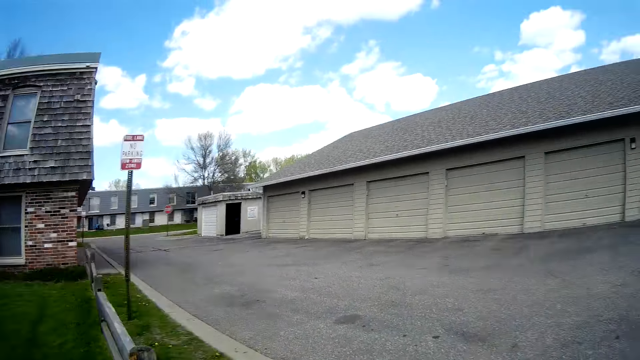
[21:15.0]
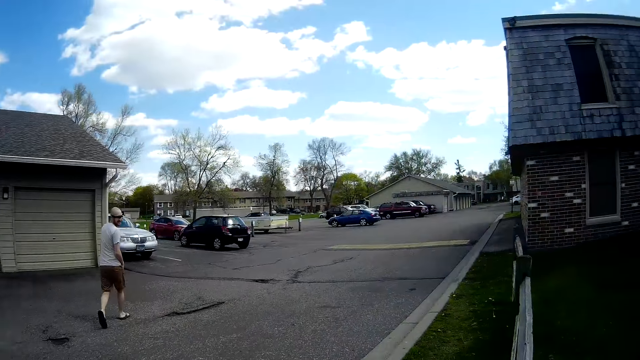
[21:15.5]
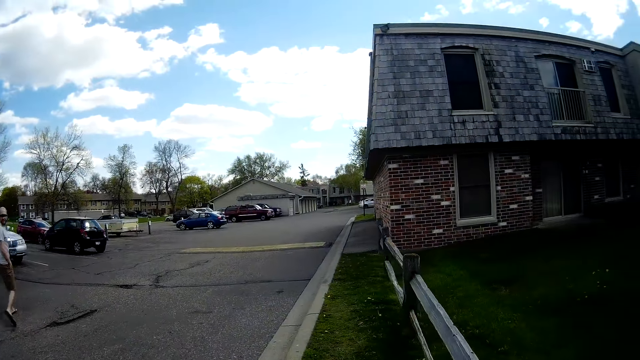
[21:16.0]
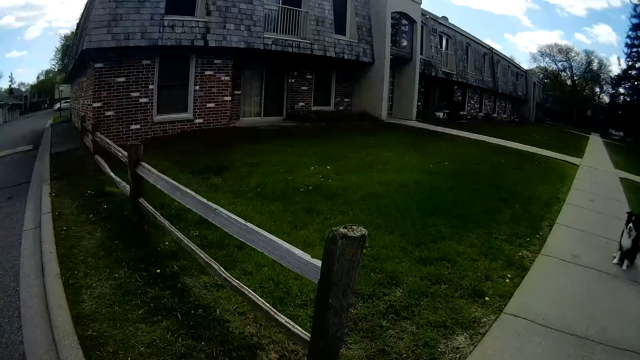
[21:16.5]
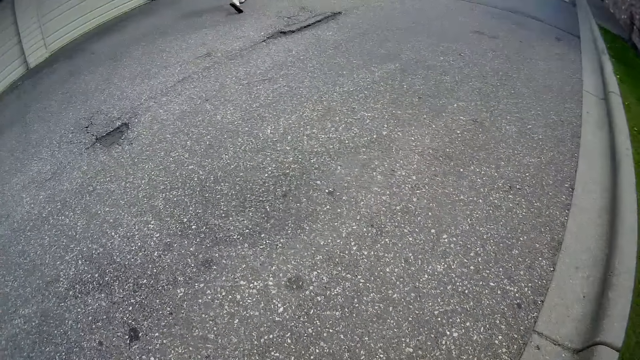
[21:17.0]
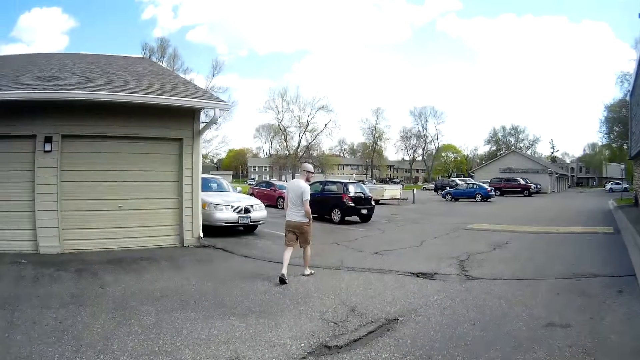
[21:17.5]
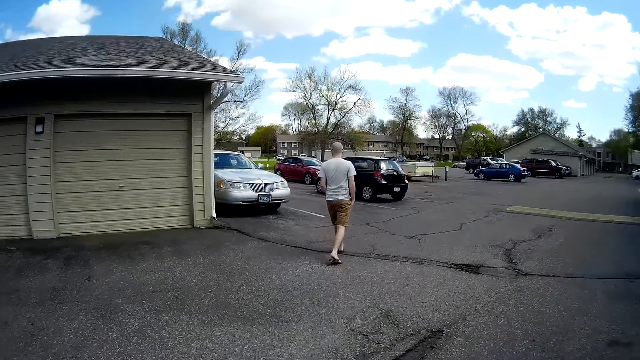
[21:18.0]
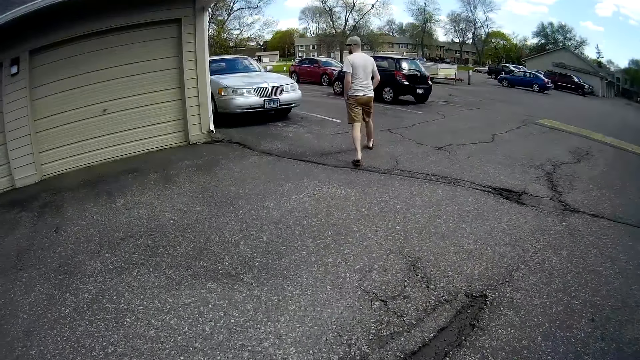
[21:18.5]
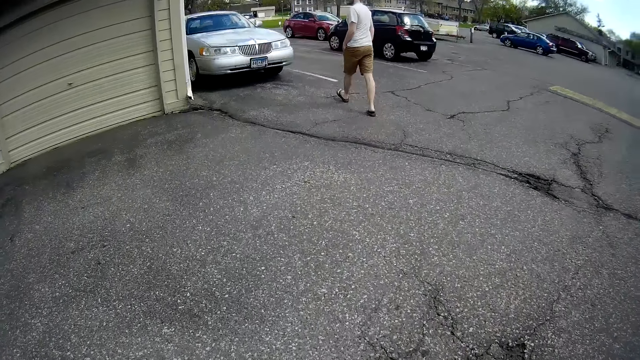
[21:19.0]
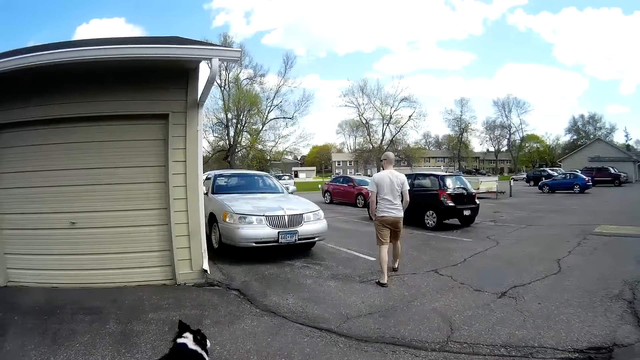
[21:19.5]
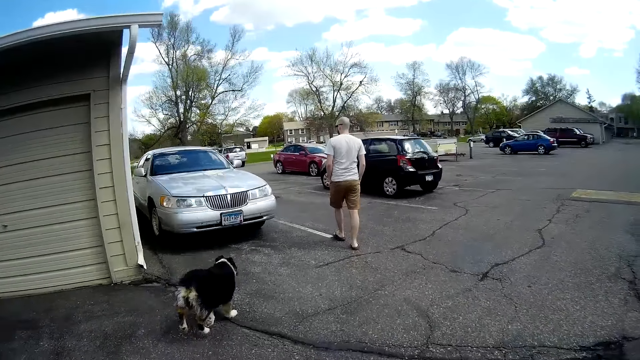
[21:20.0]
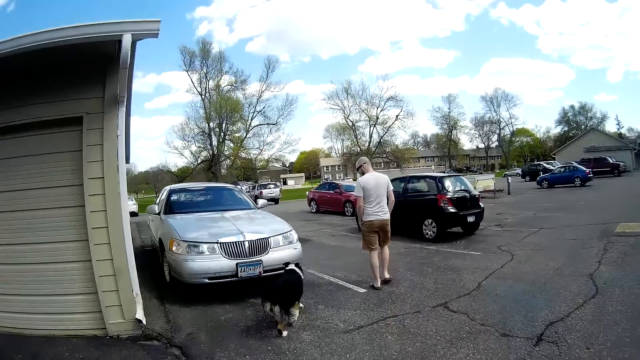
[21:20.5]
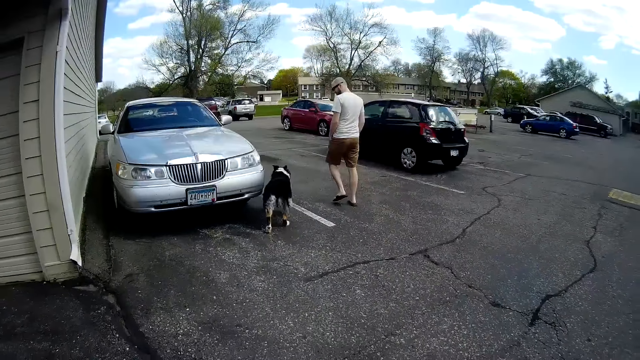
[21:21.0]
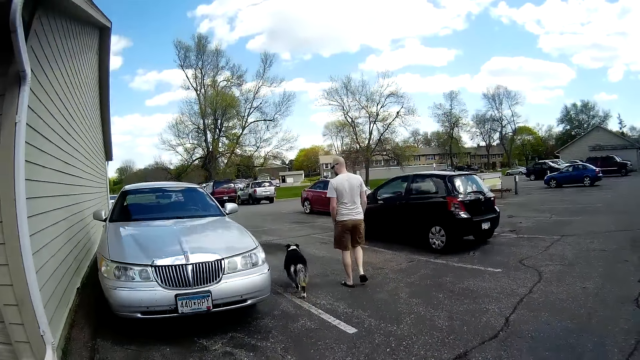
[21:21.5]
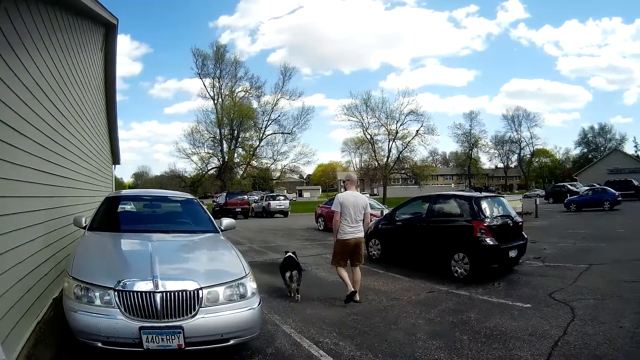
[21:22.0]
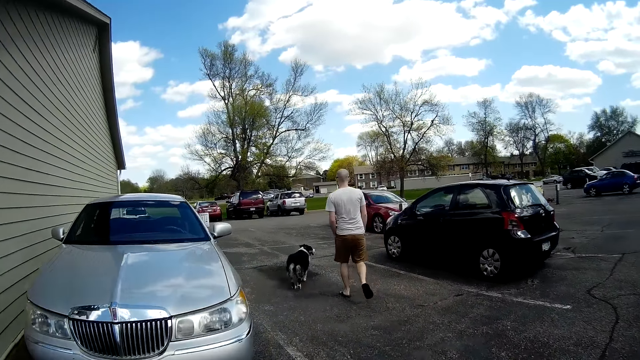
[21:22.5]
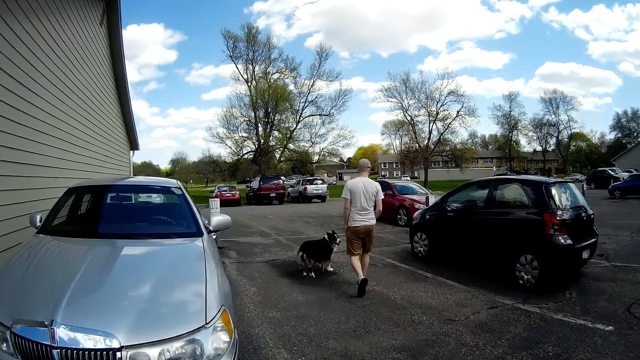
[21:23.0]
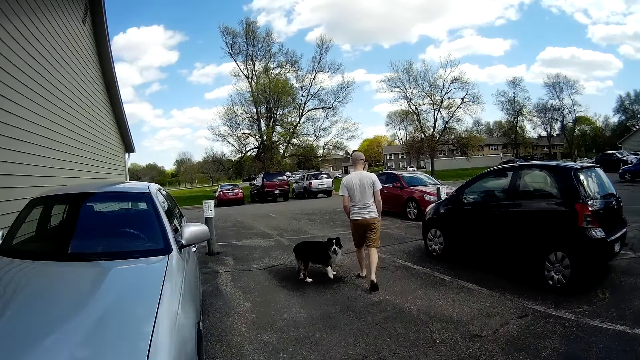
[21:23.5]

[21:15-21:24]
The dog runs towards the man.

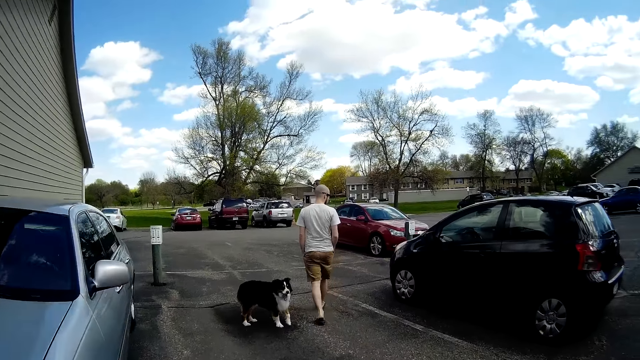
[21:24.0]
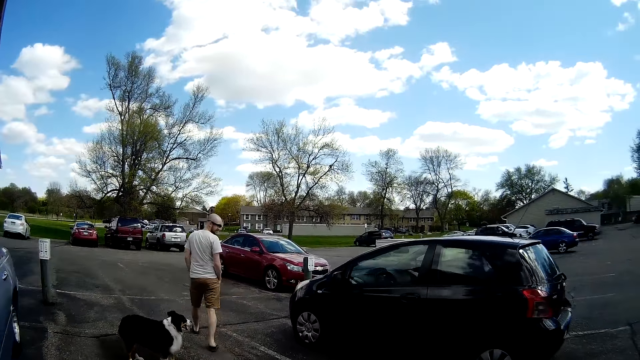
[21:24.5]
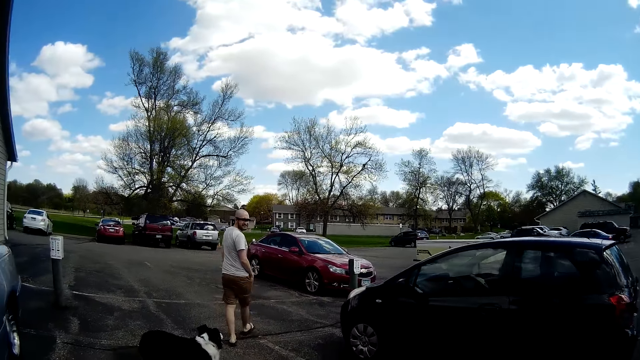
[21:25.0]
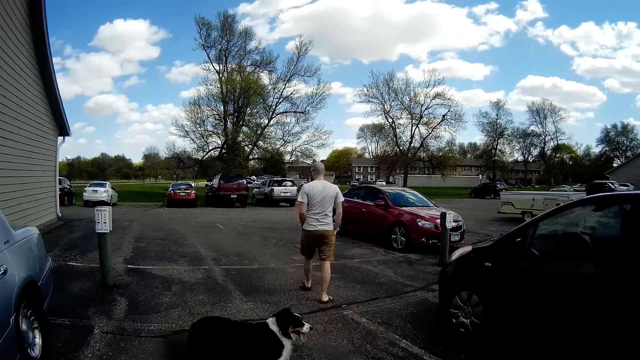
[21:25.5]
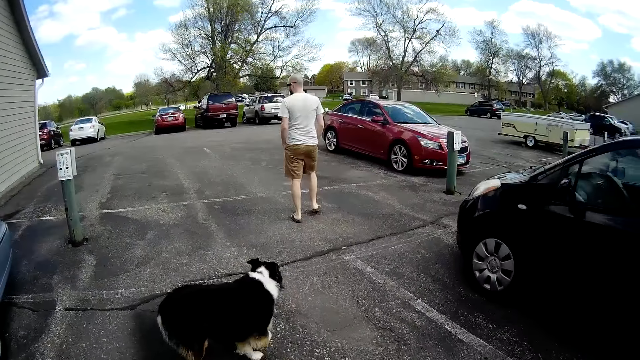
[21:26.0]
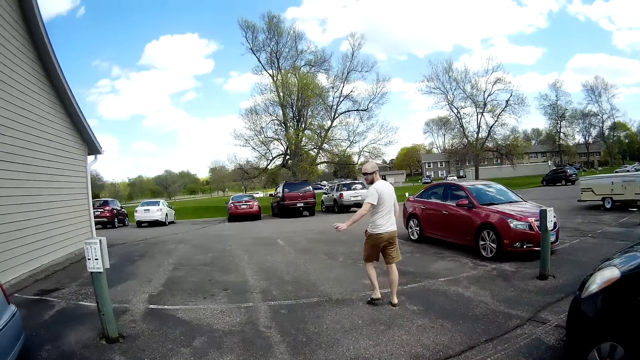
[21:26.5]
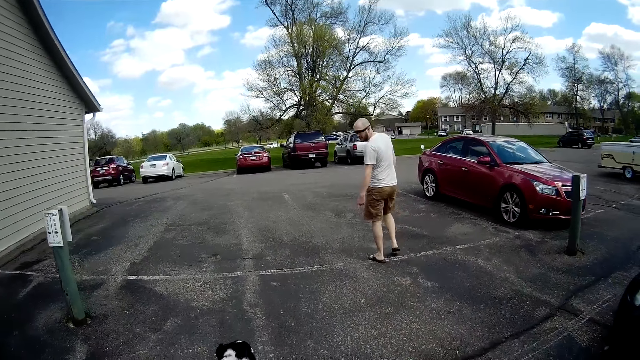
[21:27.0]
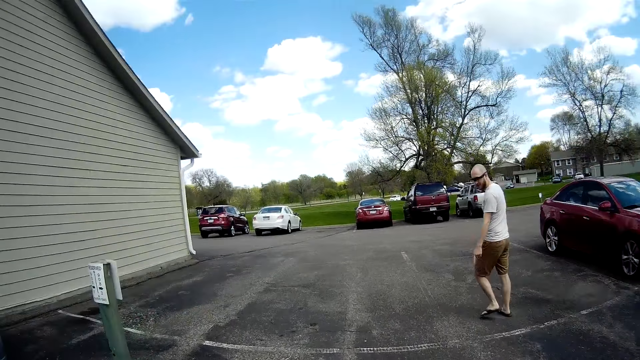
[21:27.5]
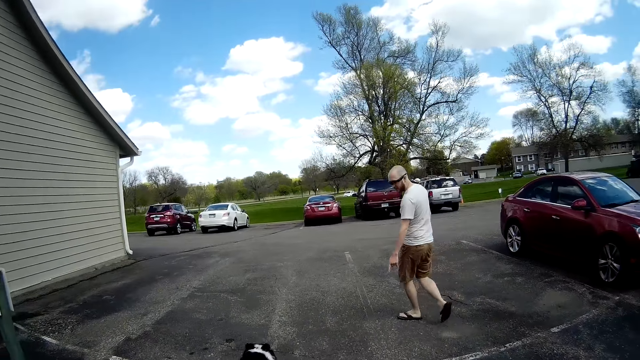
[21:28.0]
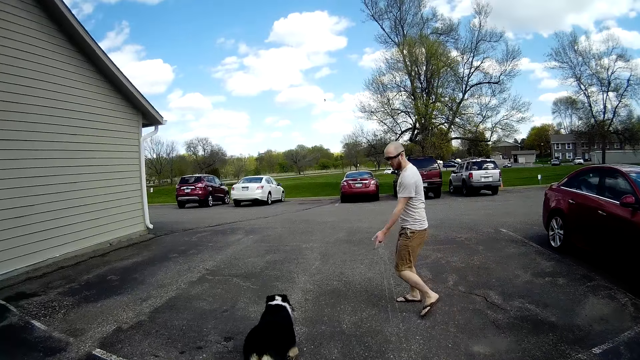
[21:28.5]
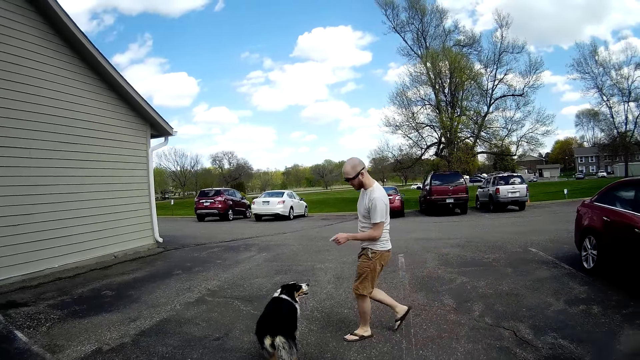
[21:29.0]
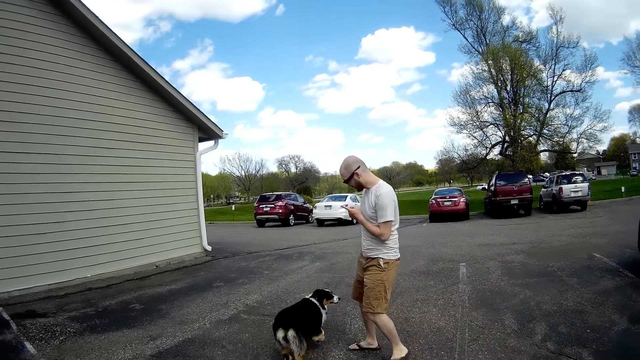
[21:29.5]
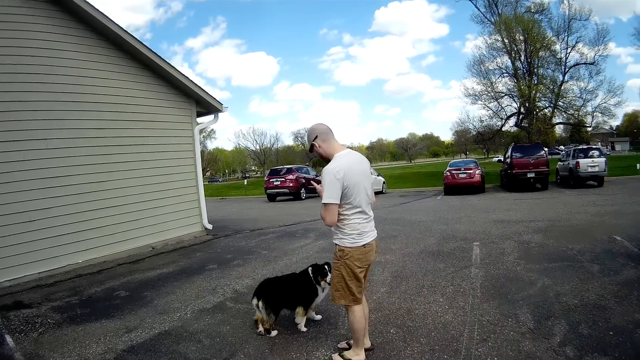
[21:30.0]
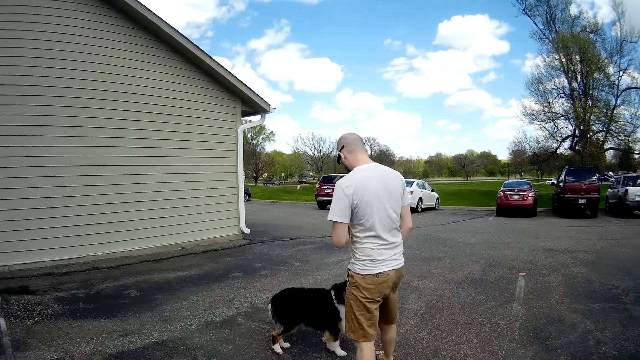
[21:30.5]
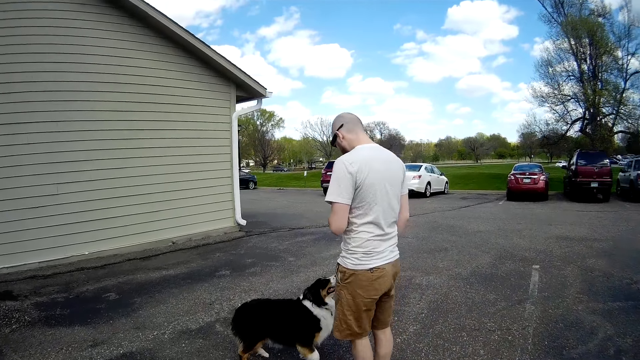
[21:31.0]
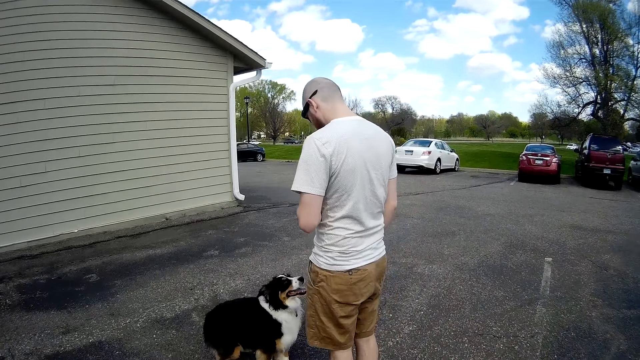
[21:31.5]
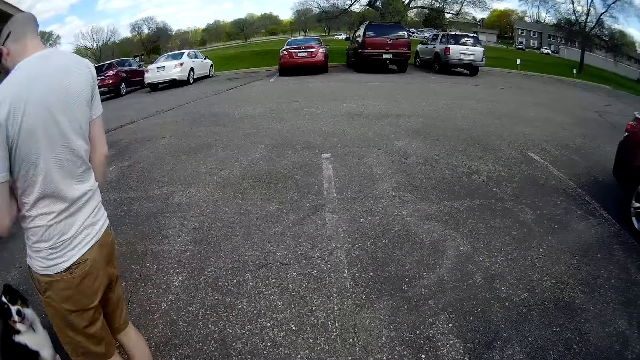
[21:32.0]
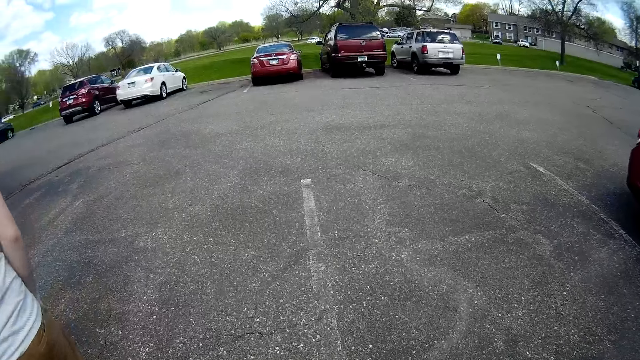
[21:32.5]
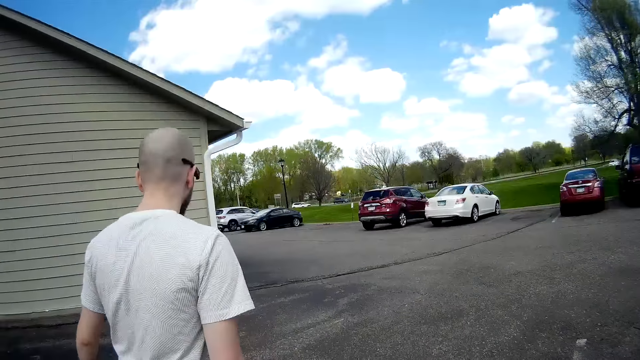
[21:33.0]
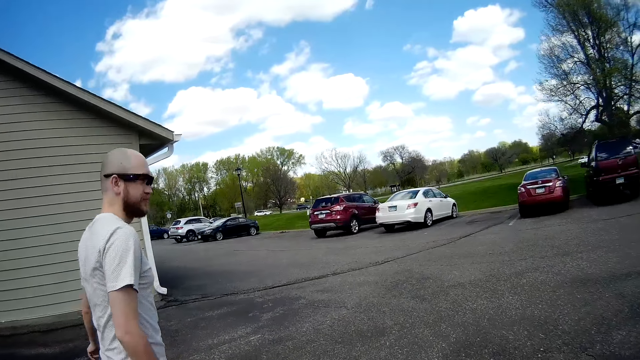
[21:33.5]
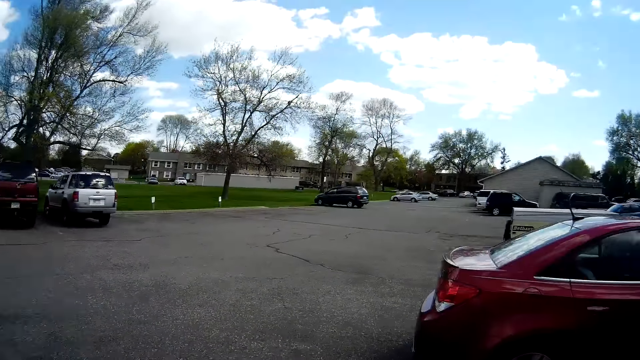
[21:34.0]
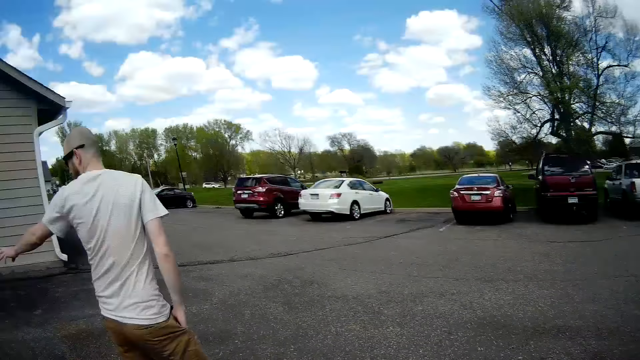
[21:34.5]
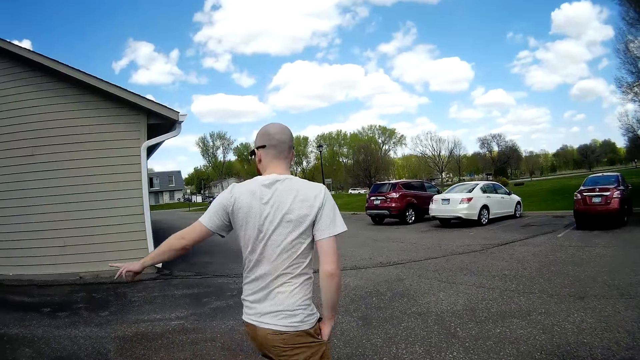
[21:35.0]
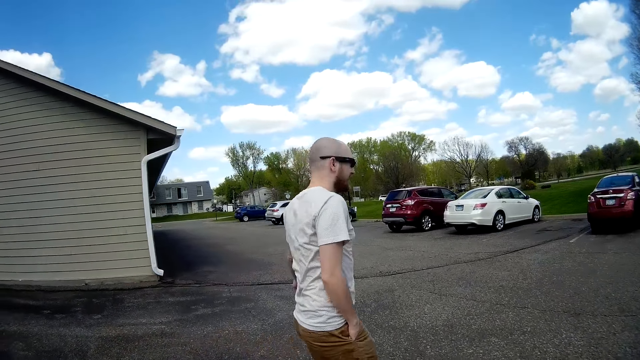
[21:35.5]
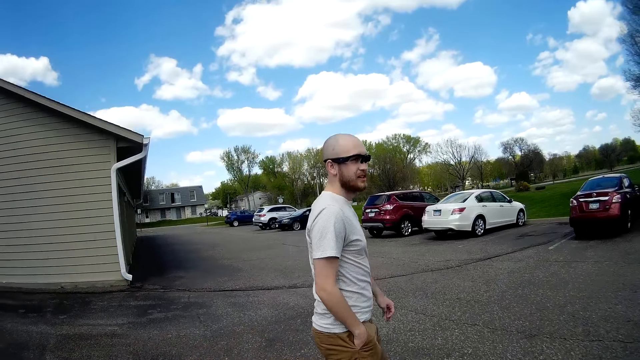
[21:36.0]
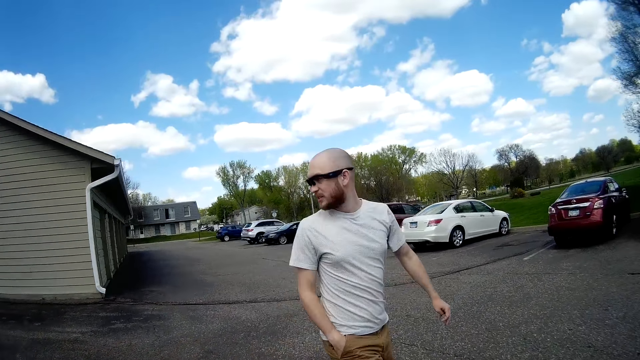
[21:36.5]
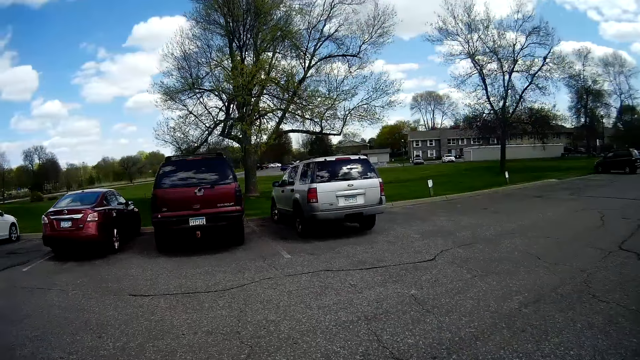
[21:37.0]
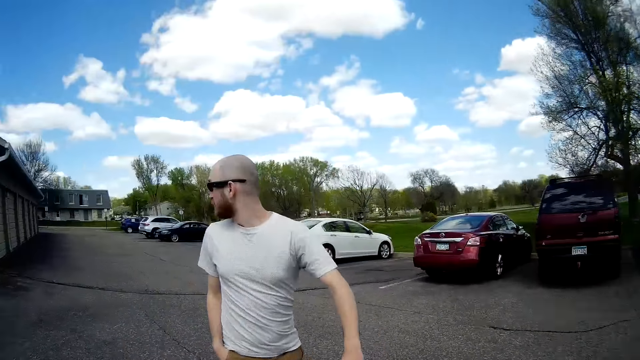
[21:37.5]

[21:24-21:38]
The man interacts with the dog. The man points at the dog.
